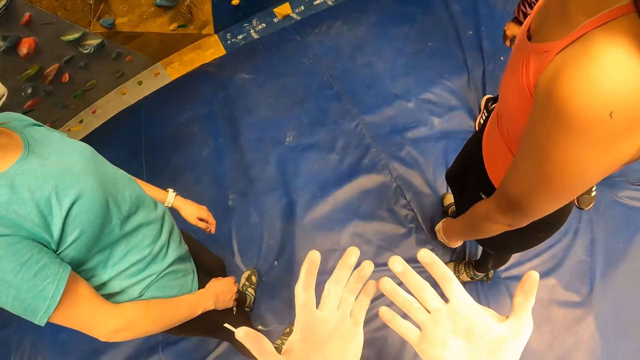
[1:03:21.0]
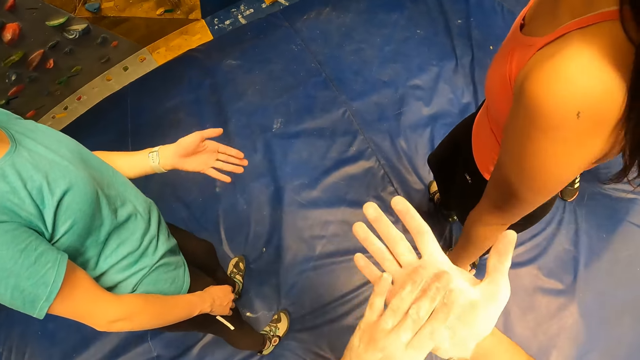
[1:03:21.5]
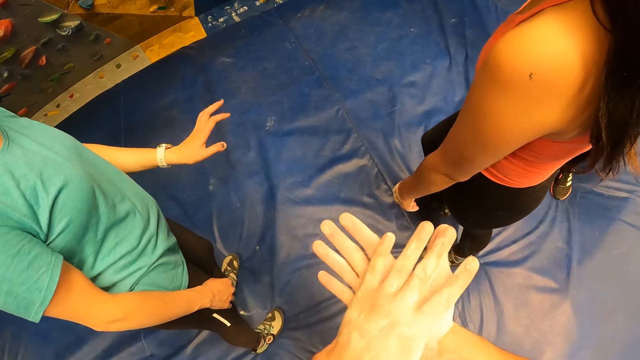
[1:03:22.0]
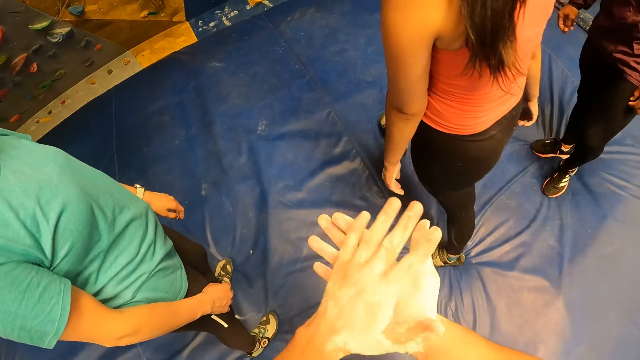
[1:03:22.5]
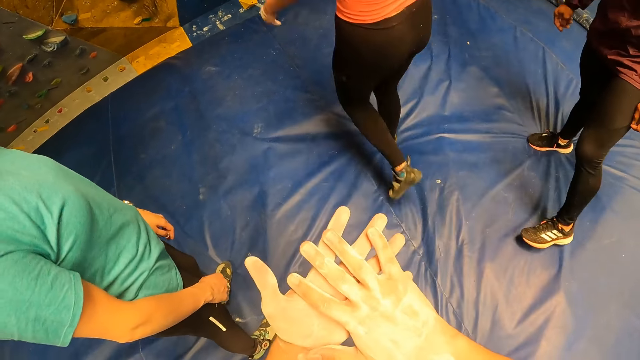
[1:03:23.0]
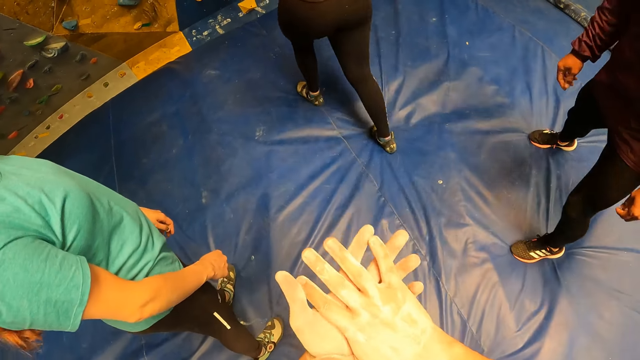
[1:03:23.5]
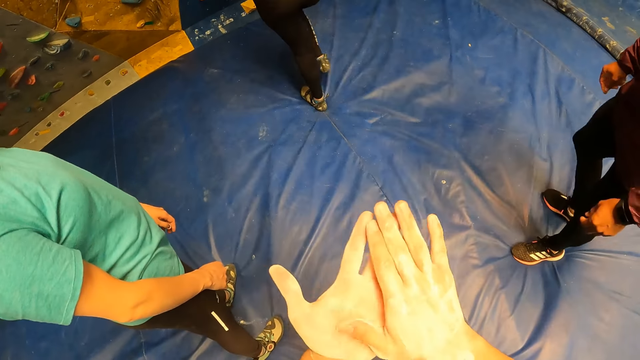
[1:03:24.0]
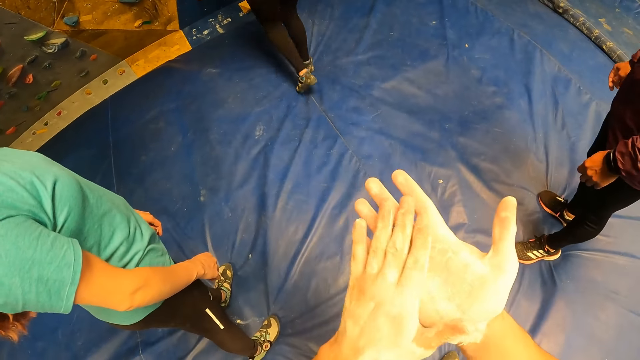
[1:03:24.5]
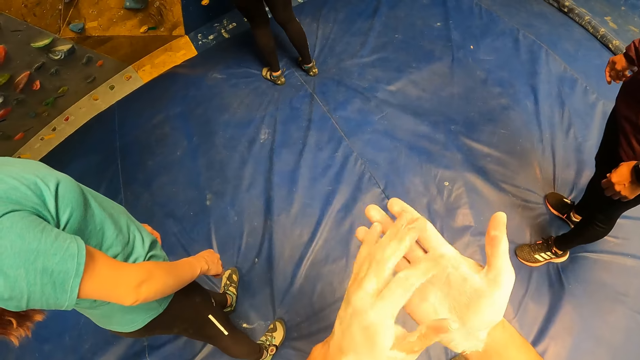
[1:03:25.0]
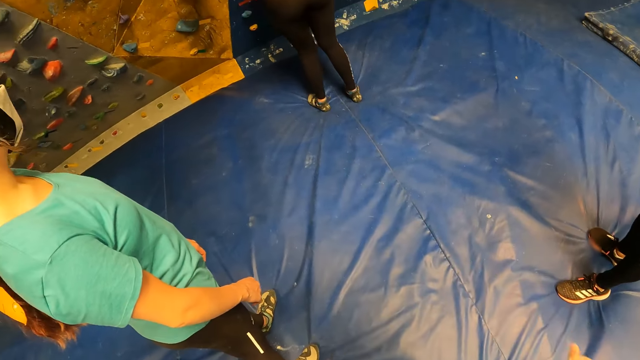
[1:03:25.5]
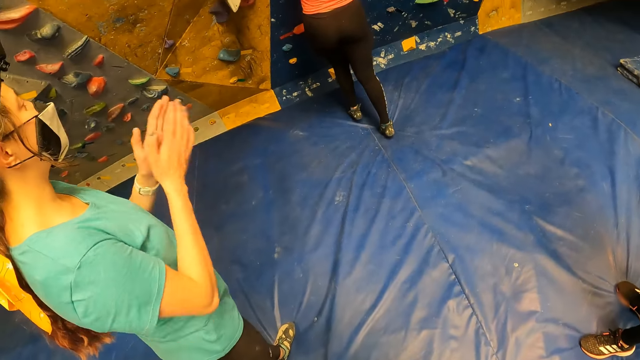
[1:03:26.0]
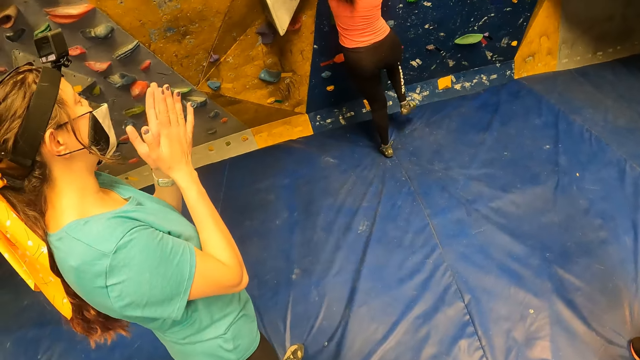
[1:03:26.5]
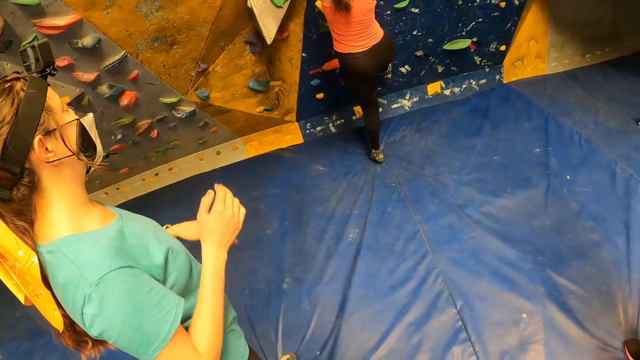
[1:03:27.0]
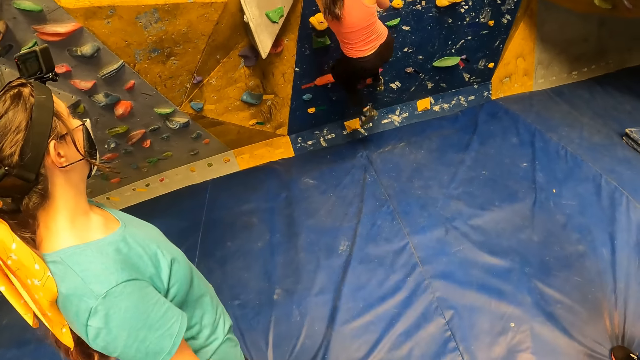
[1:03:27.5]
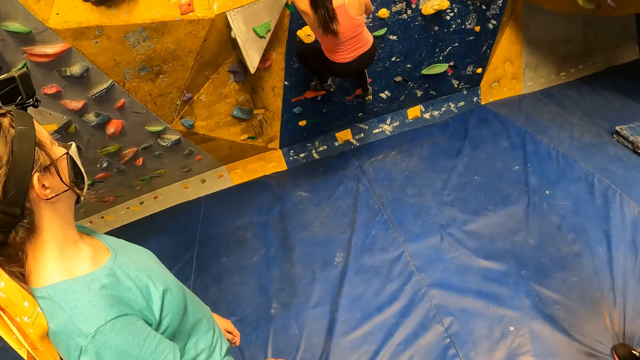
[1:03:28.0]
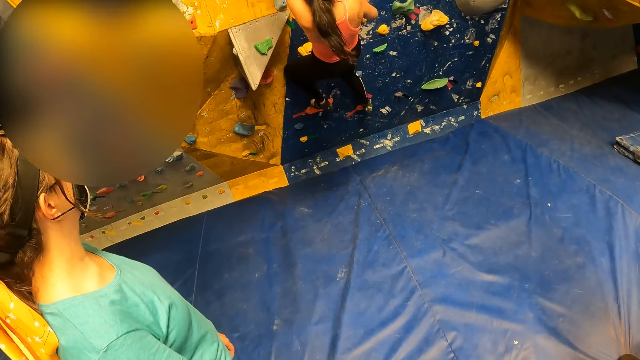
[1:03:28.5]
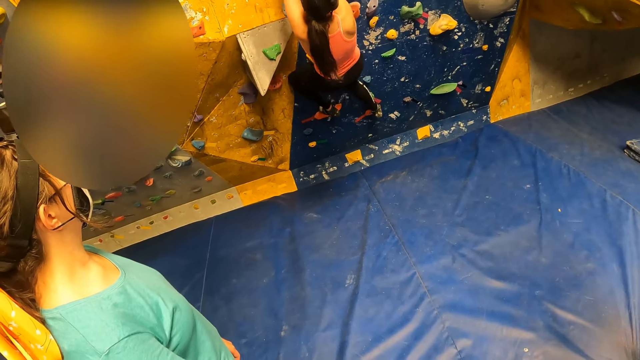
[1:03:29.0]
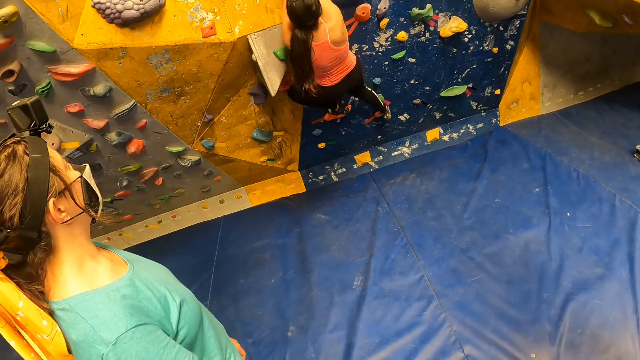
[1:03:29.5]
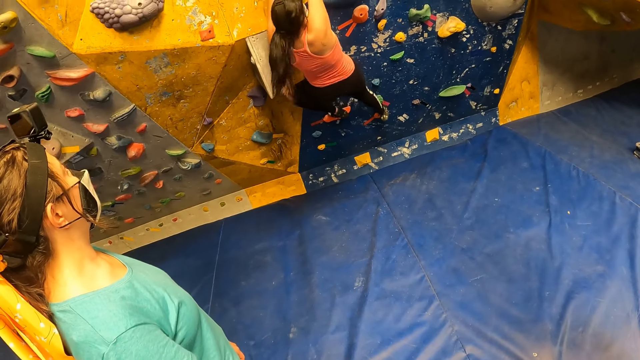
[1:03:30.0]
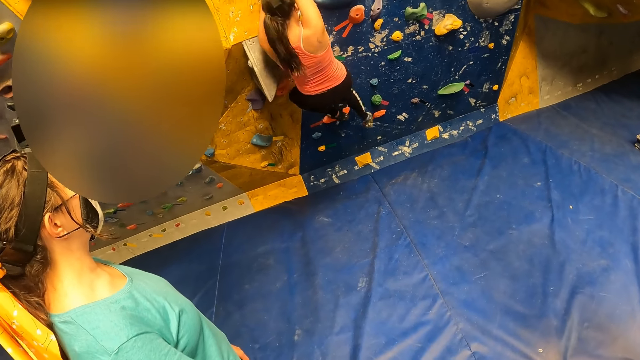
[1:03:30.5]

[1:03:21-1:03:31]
The camera wearer spreads the palms and rubs the hands. A woman walks in the room. A person claps. The woman climbs the bouldering wall with both hands.

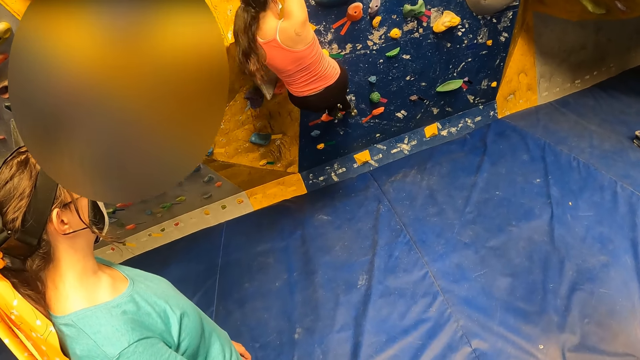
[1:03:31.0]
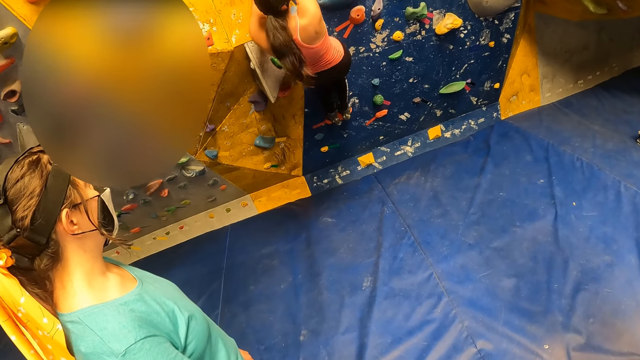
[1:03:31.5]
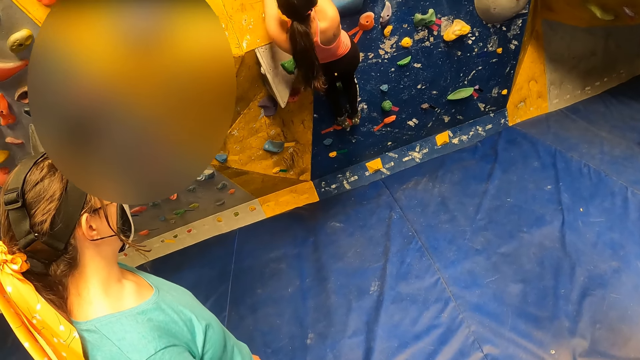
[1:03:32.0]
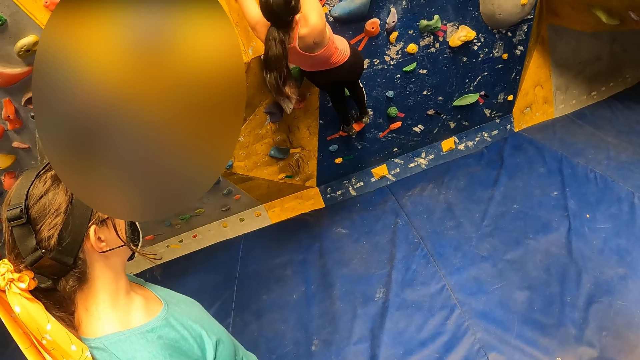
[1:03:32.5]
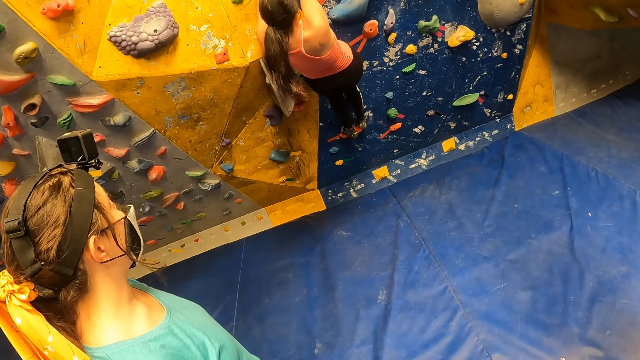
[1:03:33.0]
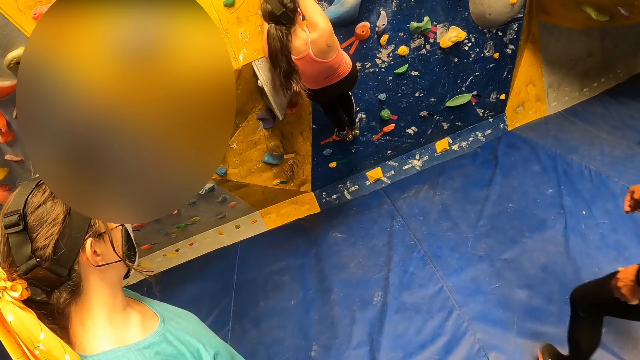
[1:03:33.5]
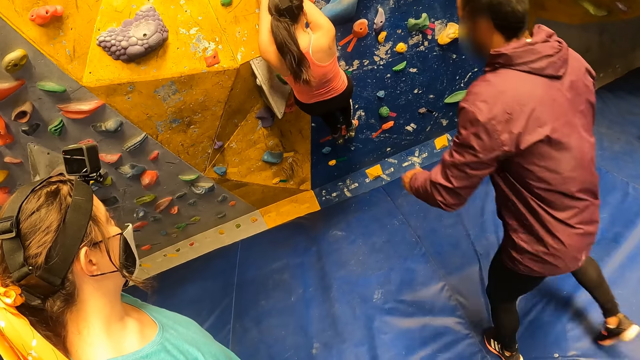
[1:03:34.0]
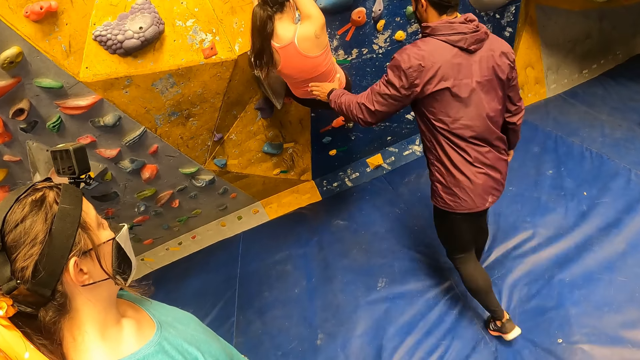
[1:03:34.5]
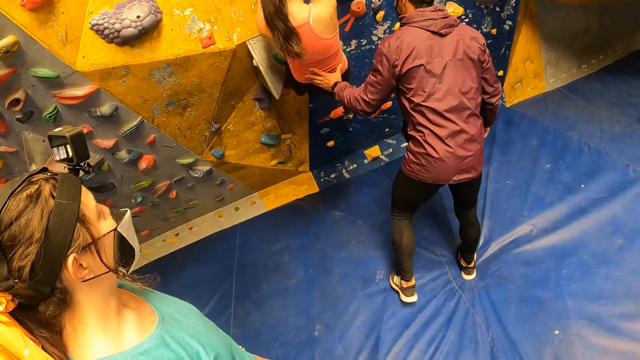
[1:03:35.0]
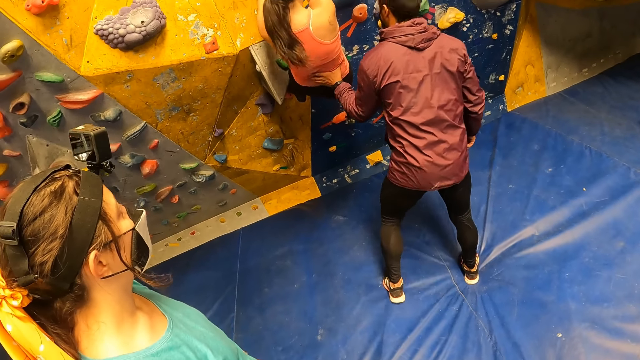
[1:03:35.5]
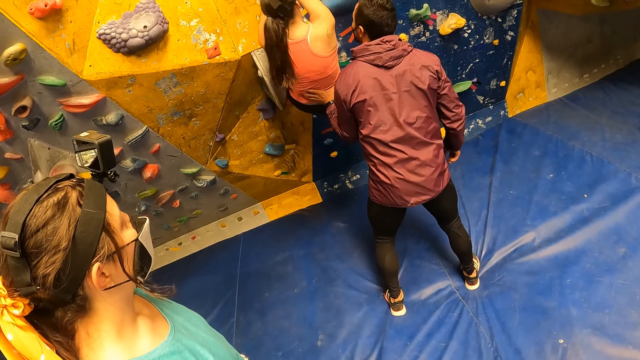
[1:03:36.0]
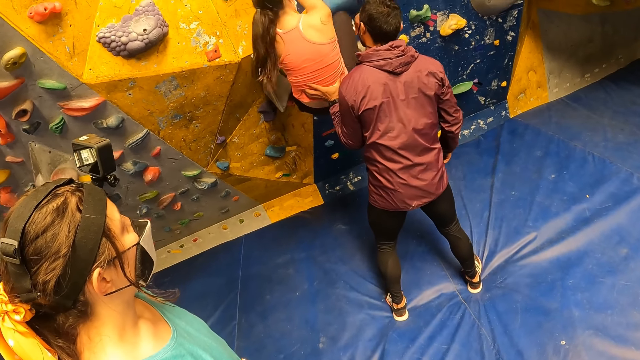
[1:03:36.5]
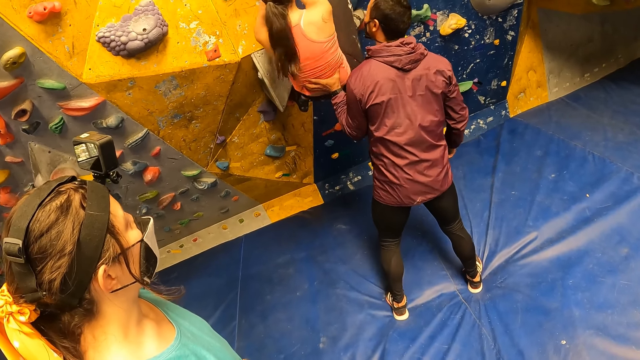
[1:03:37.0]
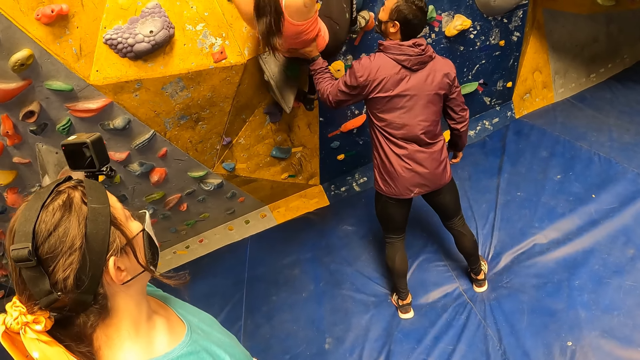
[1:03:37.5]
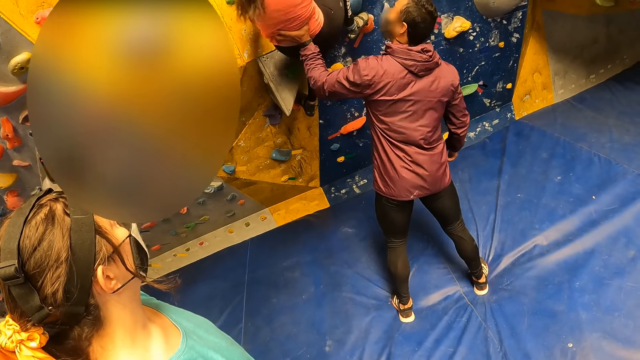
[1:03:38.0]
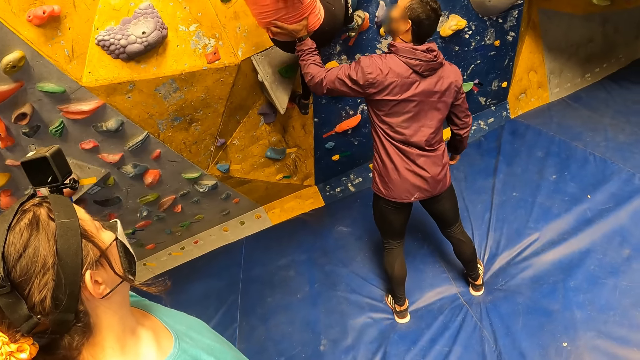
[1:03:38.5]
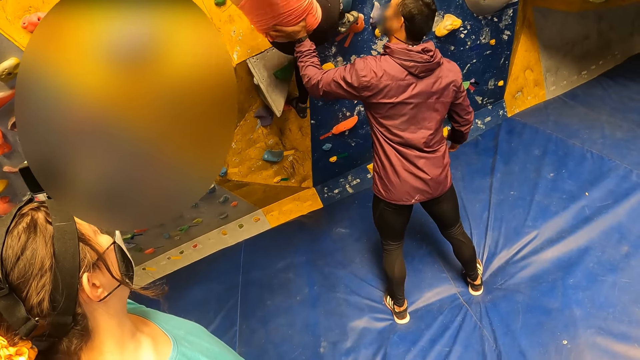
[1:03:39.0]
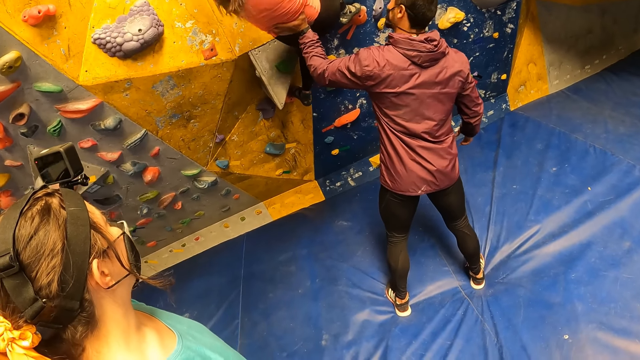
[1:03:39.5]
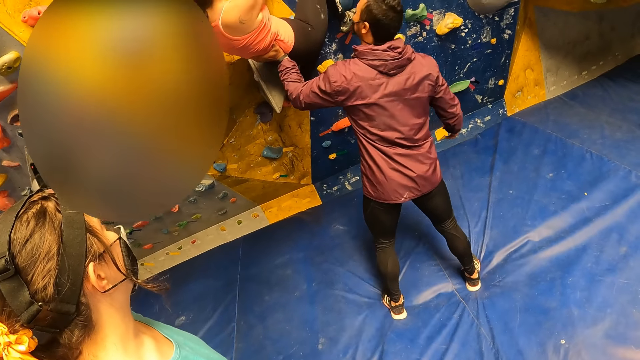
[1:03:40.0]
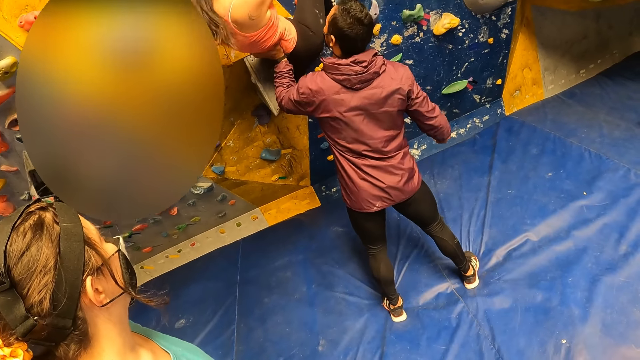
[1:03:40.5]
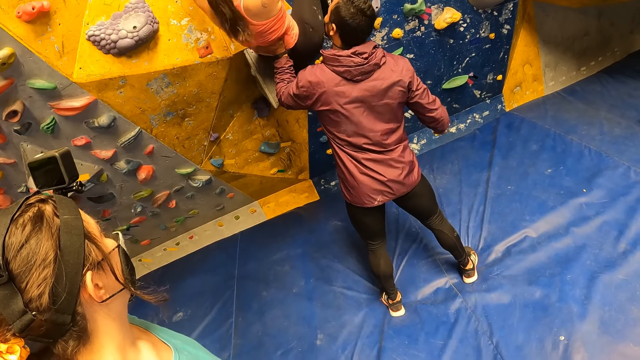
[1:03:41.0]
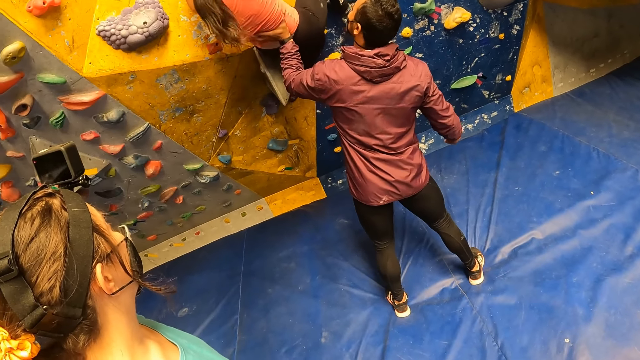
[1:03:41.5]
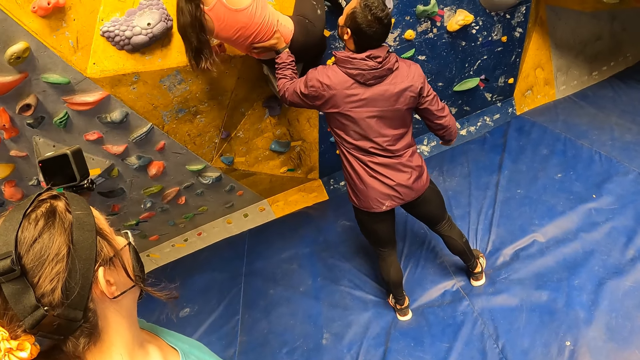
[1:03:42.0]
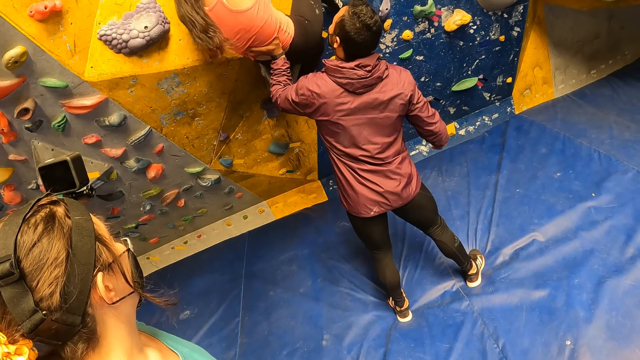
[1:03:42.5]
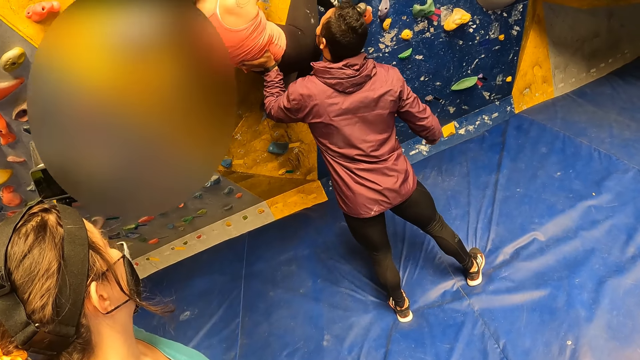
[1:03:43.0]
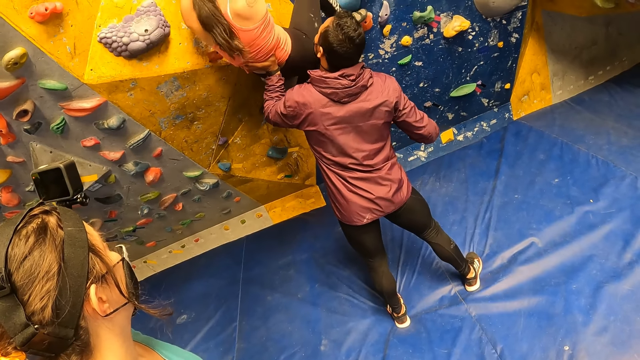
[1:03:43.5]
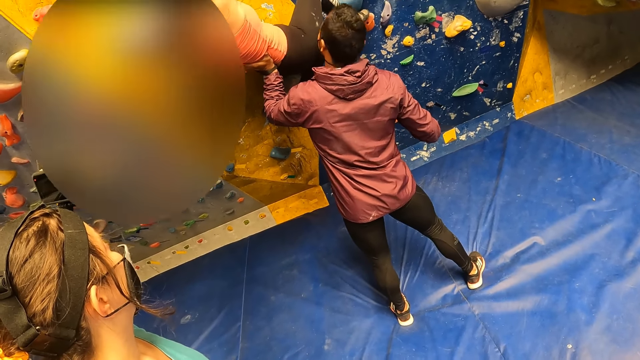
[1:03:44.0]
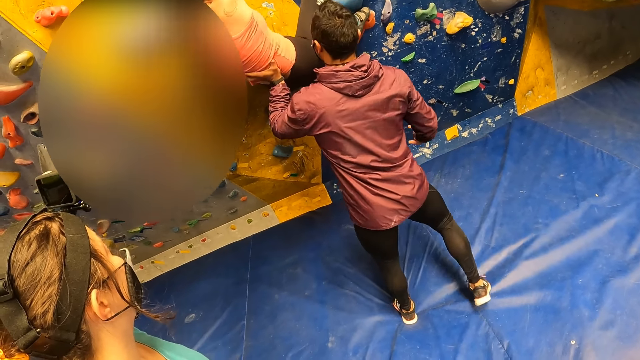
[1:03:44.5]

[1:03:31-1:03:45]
A man walks in the room. The man holds a woman with his left hand on the wall.
